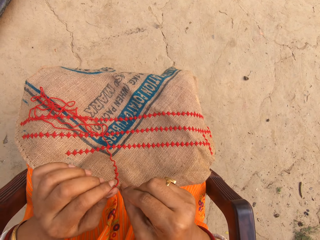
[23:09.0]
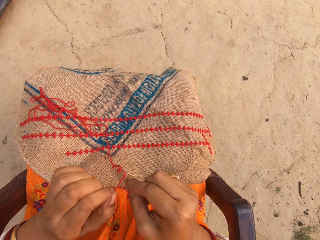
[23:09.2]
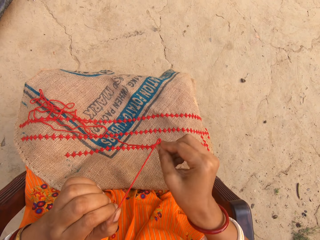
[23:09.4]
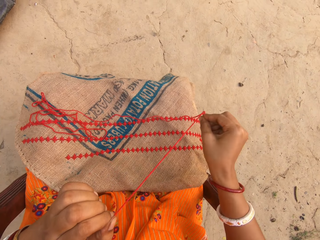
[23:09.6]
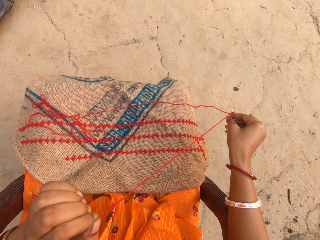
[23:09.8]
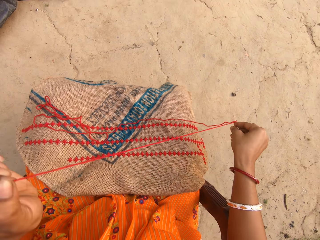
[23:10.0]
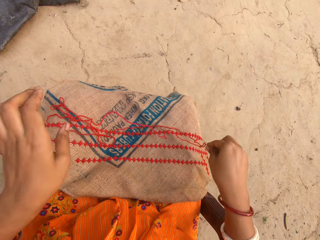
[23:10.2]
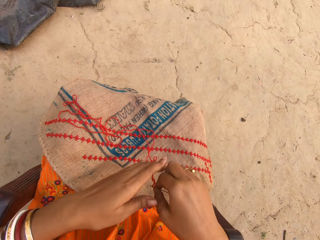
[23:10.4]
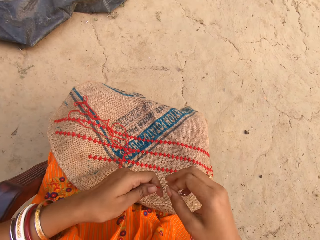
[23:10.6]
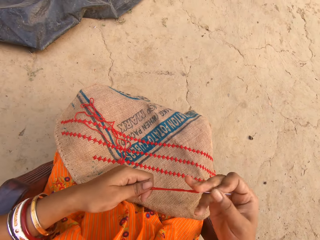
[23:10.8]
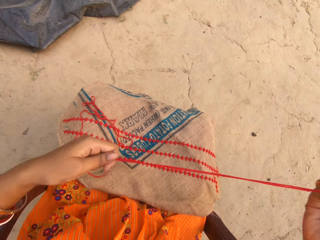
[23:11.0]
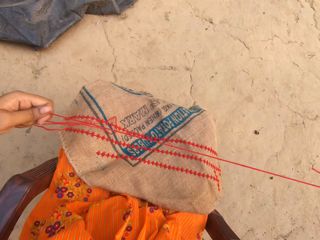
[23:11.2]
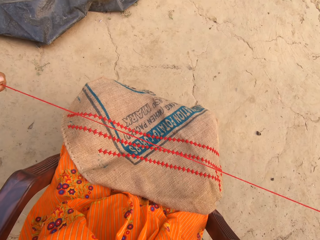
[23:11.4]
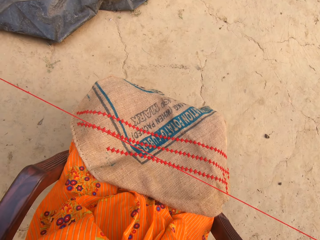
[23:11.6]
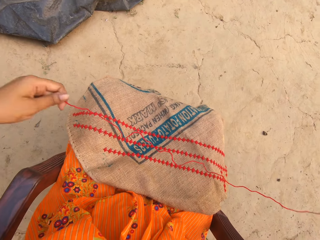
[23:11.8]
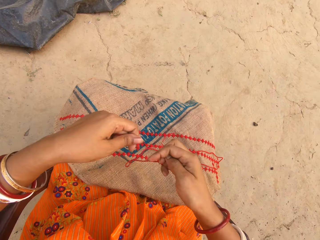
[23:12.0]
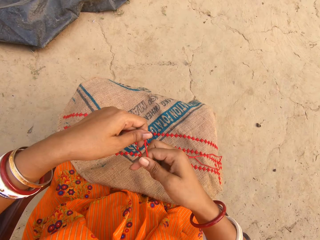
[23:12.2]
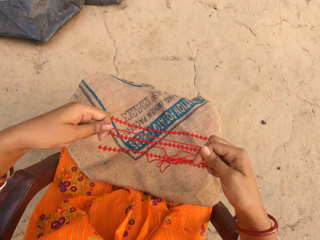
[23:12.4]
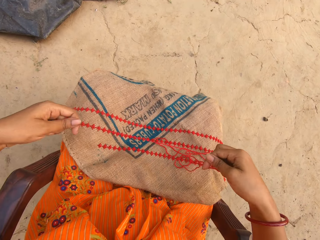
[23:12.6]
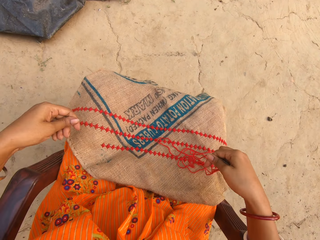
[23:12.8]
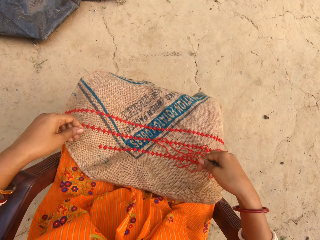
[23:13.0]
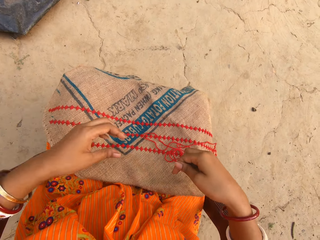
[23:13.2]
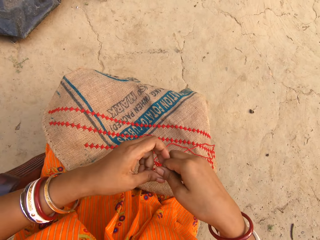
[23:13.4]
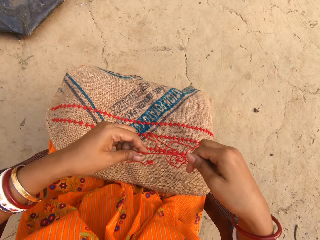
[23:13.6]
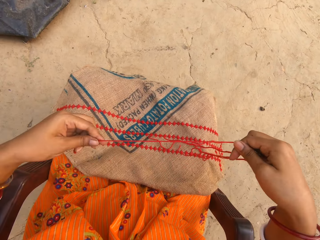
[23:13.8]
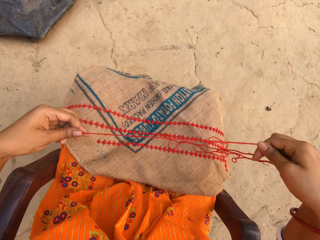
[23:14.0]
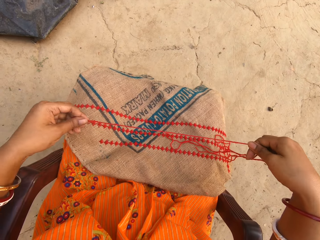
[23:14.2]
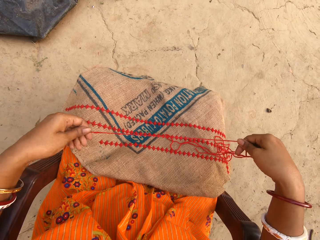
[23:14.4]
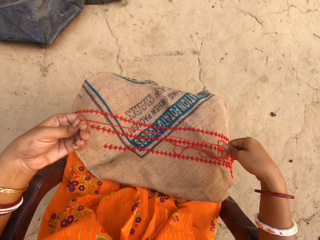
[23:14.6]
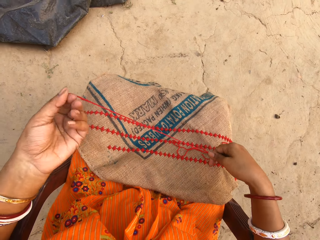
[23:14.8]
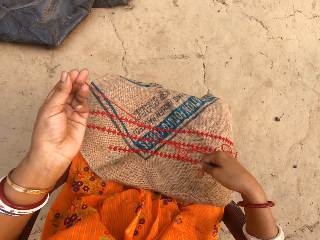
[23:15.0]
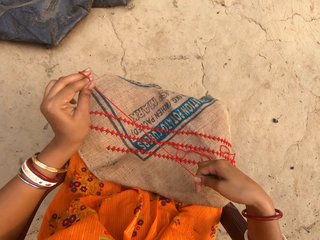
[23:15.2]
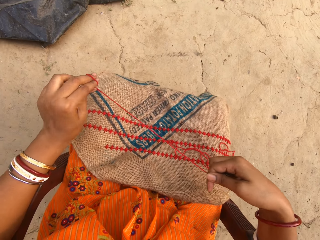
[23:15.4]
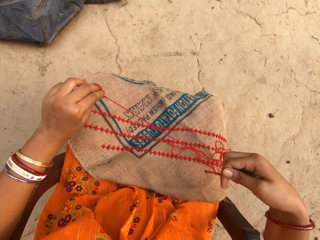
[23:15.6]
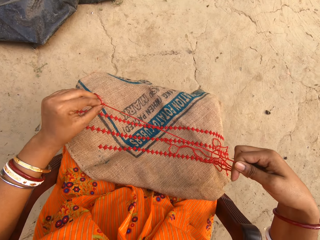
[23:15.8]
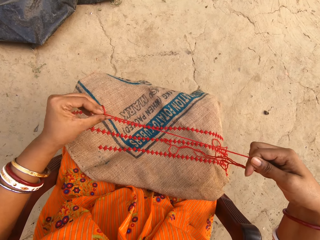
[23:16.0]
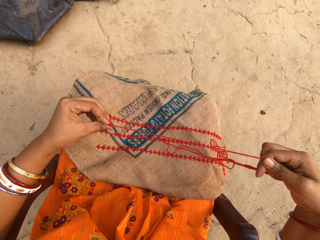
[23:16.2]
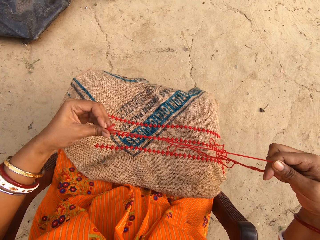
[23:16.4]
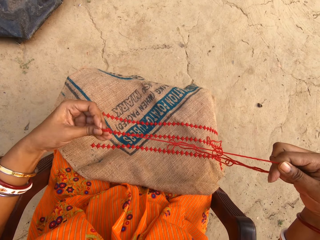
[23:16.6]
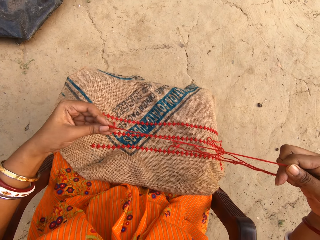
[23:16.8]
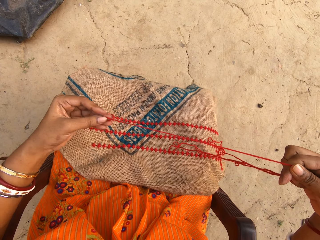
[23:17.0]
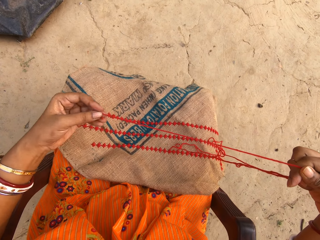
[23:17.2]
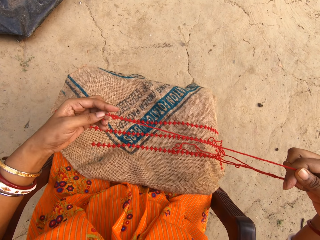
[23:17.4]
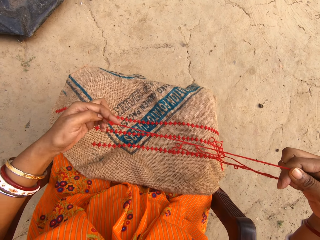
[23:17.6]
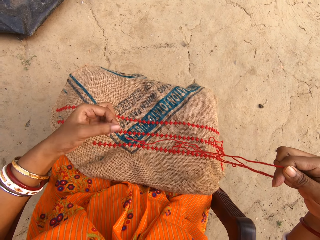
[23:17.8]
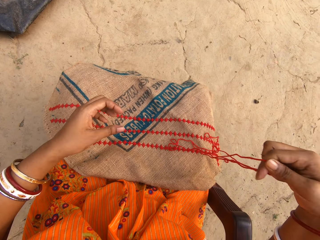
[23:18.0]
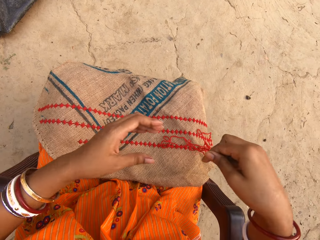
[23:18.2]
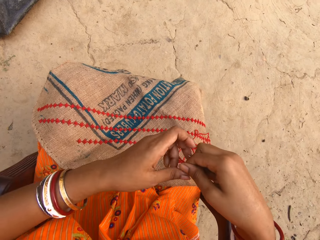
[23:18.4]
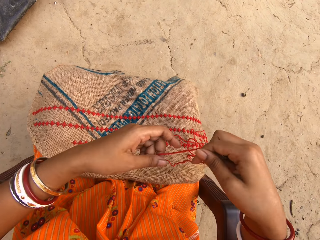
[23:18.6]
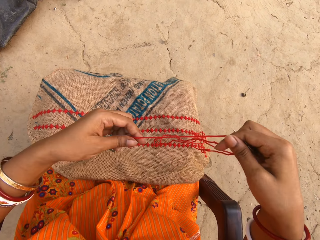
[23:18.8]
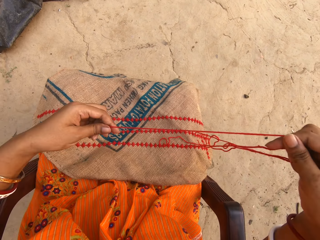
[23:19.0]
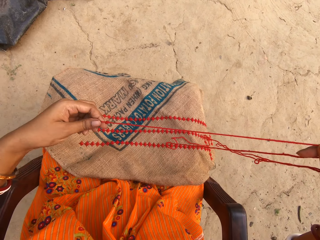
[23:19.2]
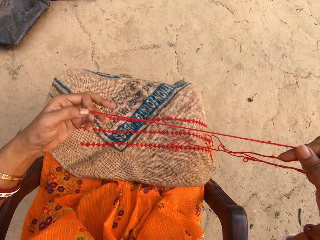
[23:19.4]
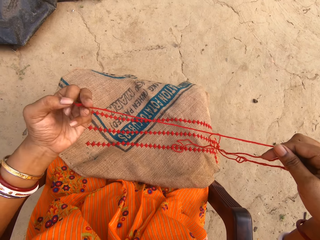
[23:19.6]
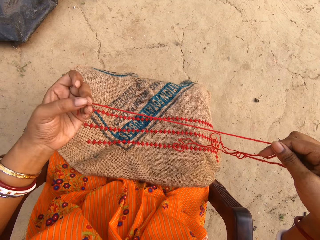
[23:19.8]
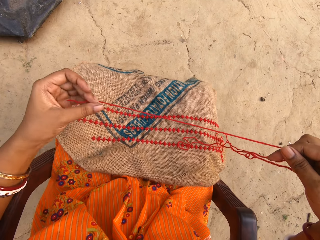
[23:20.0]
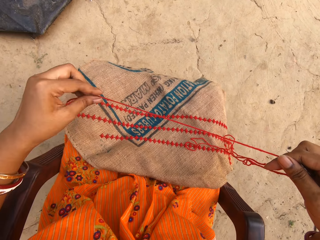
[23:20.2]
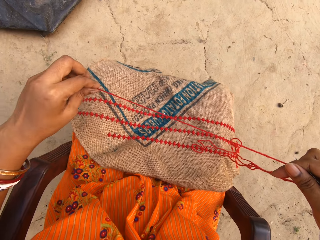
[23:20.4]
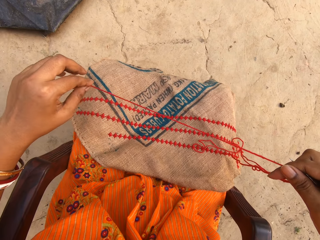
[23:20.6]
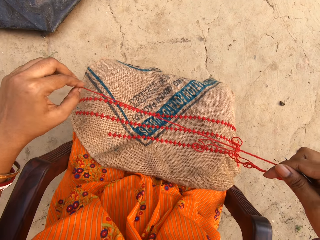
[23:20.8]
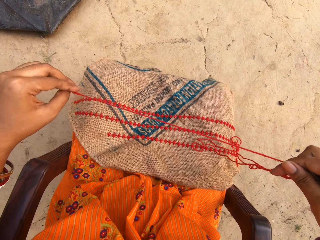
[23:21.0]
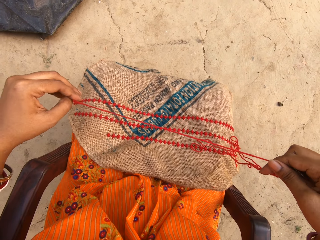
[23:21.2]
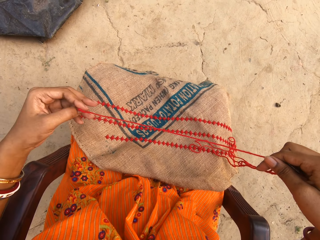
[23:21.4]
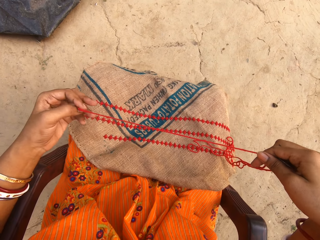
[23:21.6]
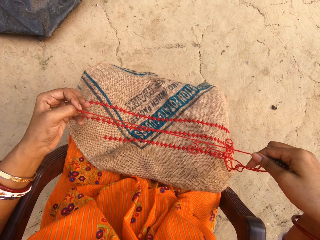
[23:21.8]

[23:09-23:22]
The camera wearer adjusts the thread. She ties a knot on the thread with her left hand. She adjusts the thread.

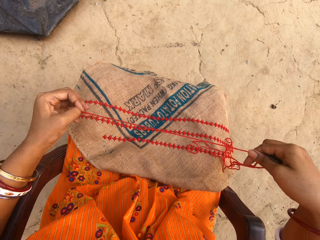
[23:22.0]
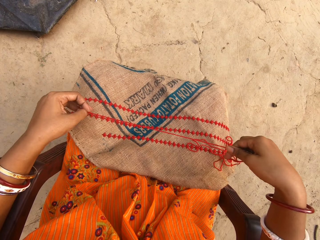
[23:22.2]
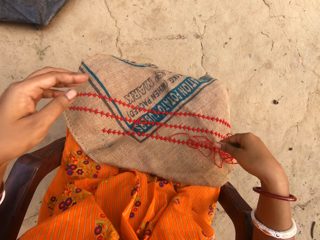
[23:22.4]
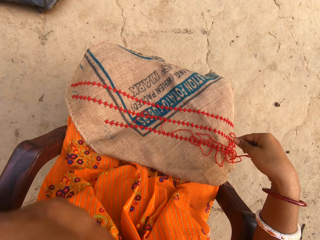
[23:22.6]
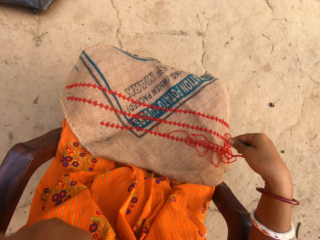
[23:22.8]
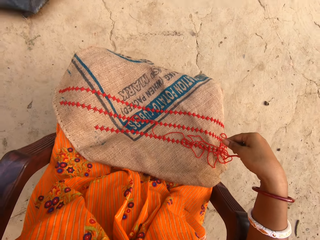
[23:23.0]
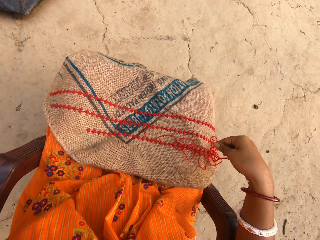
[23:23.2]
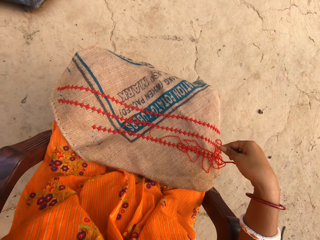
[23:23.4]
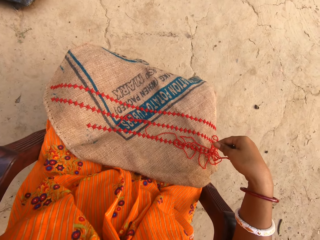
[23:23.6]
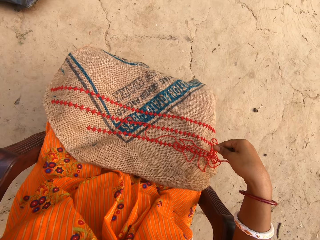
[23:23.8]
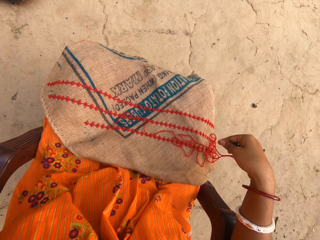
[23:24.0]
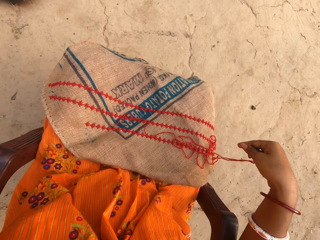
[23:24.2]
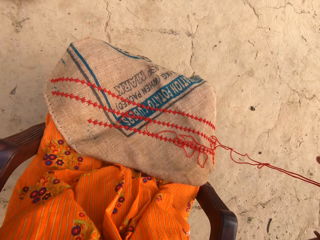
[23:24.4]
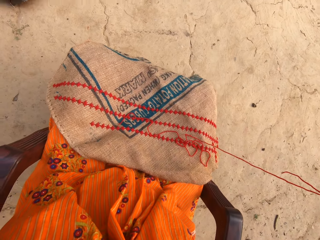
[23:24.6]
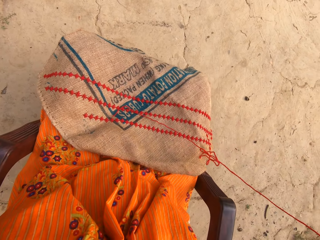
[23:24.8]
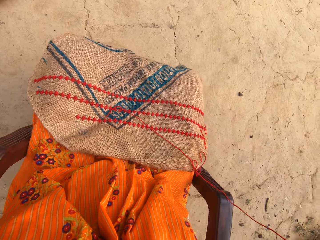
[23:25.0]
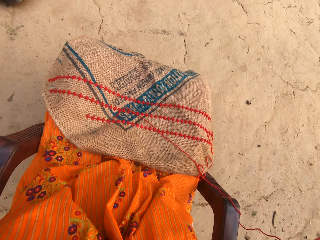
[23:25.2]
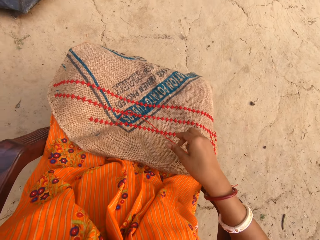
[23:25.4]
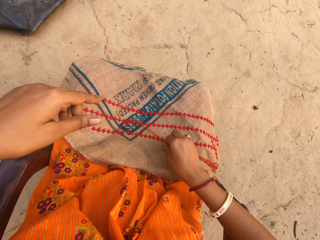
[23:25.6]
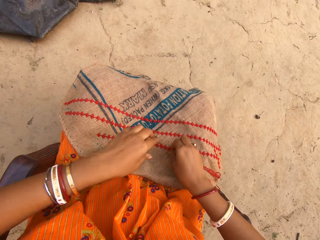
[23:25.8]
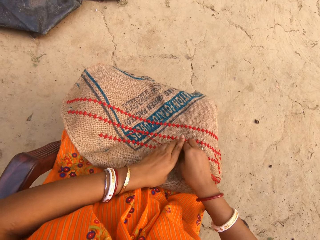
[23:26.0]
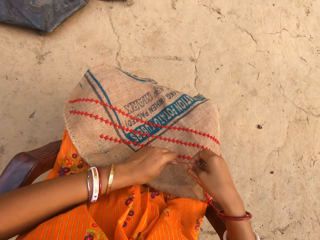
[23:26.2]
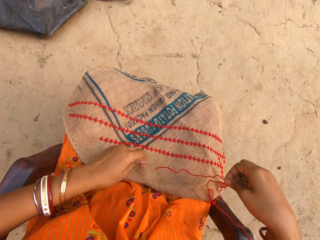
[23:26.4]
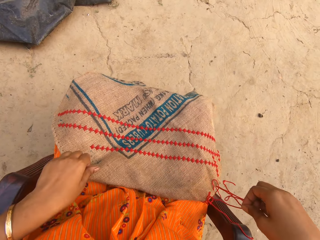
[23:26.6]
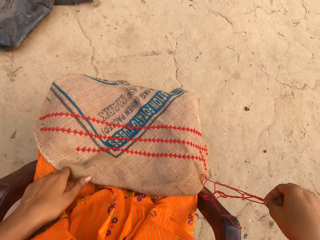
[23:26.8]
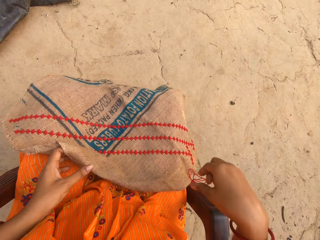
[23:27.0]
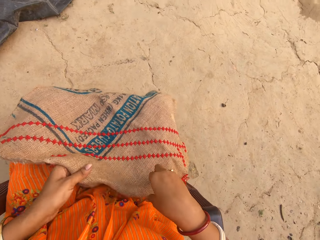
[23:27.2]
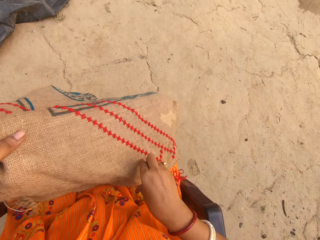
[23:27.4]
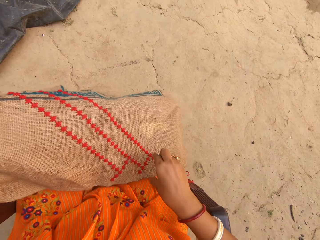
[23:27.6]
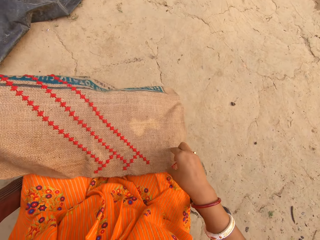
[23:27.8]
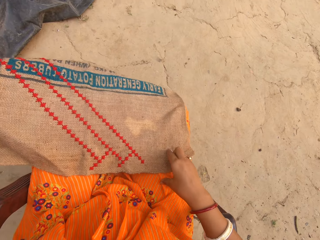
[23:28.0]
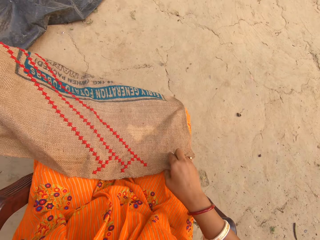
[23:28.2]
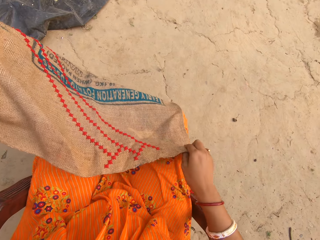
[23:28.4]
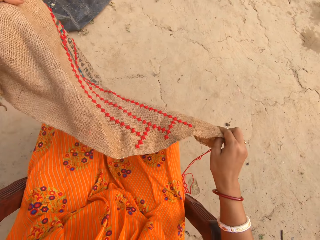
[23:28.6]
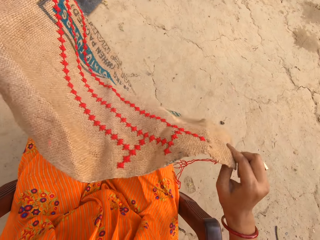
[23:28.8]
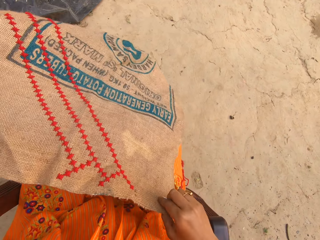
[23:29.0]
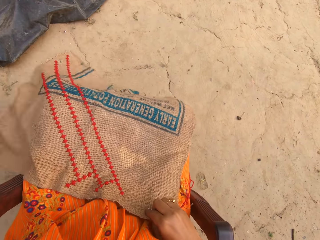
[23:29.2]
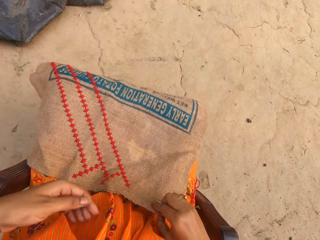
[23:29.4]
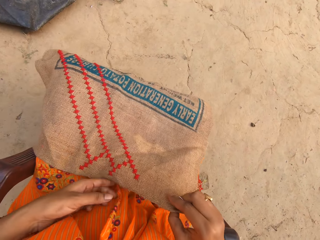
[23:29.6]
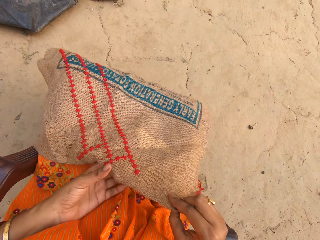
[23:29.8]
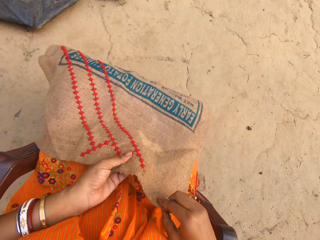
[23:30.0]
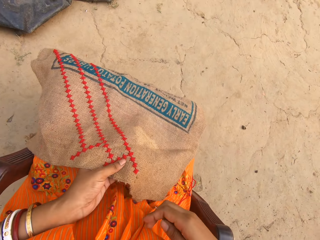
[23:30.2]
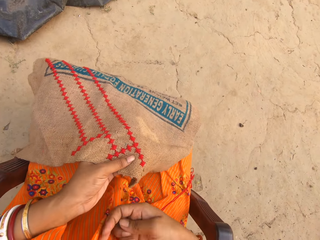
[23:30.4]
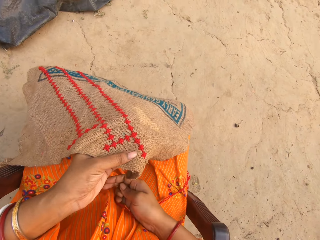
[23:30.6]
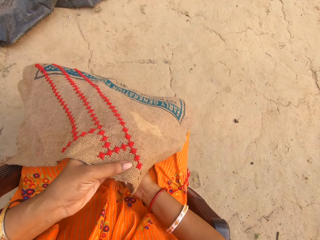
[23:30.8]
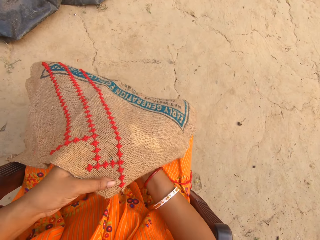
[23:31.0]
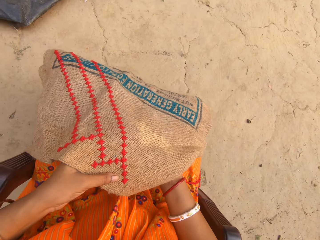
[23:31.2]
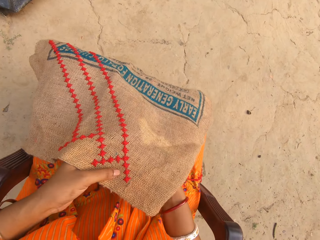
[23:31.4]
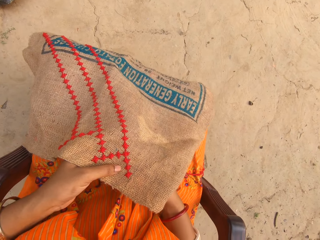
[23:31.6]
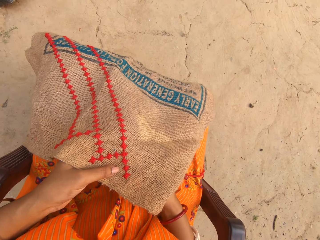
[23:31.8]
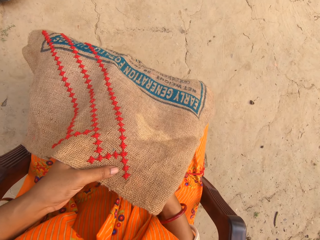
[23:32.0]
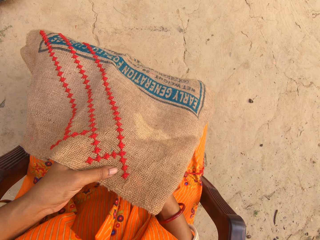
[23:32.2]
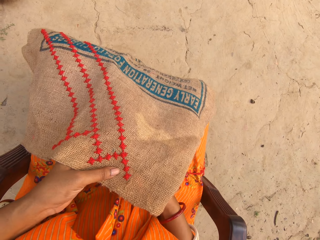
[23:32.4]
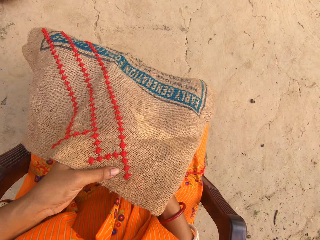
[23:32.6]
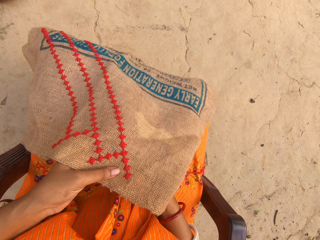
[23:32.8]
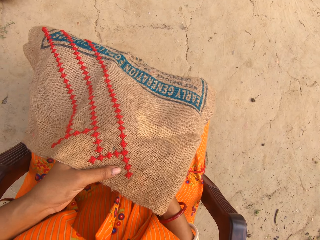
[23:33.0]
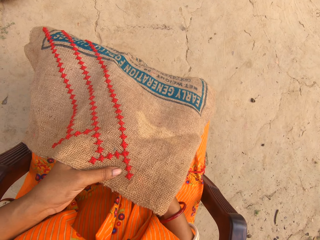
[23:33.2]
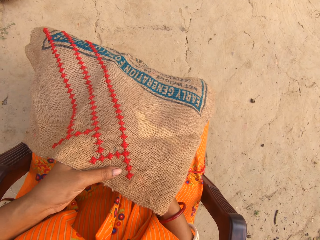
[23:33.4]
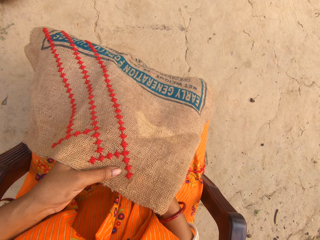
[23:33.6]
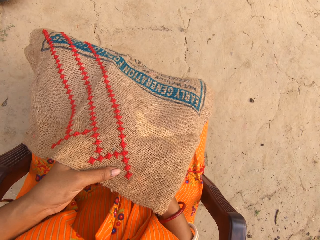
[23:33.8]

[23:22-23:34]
The camera wearer raises a hand. She drops her hands. She adjusts the thread. She picks the cloth from her legs with her left hand. She moves the cloth on her legs with both hands. She holds the cloth with her left hand. She sews the cloth in her left hand with the needle and thread in her right hand.
